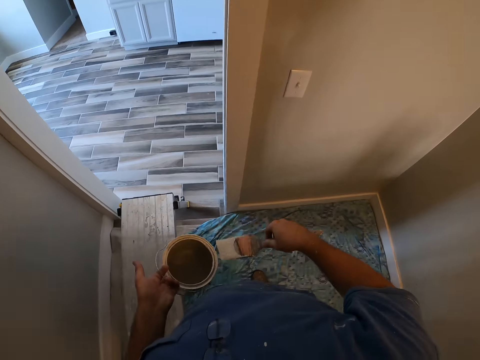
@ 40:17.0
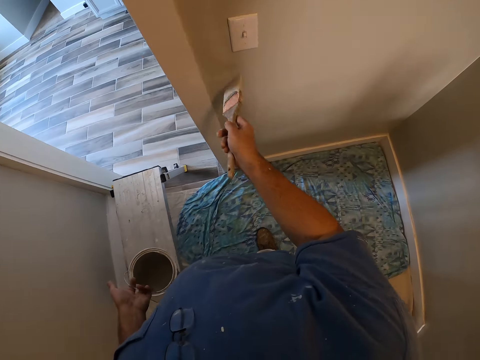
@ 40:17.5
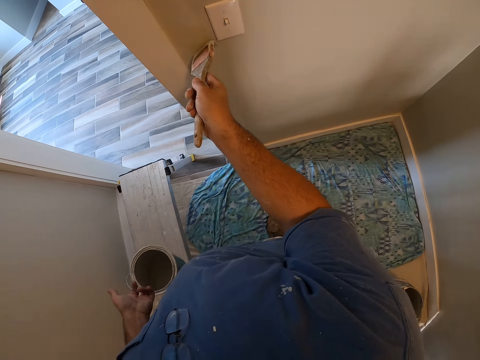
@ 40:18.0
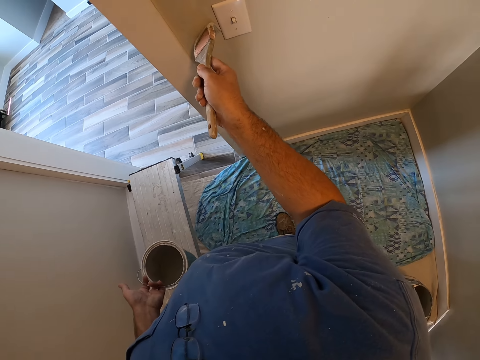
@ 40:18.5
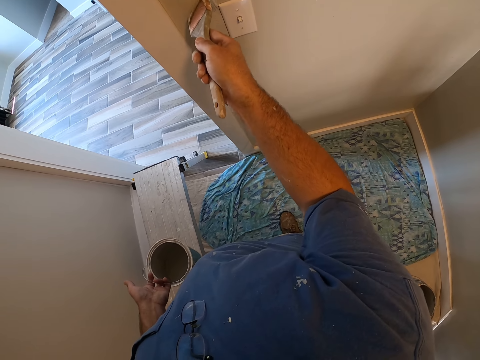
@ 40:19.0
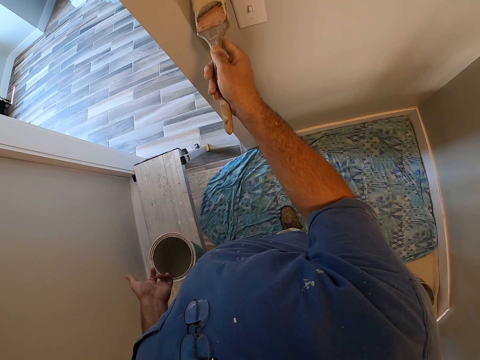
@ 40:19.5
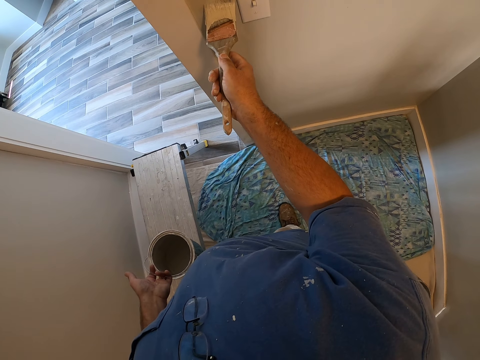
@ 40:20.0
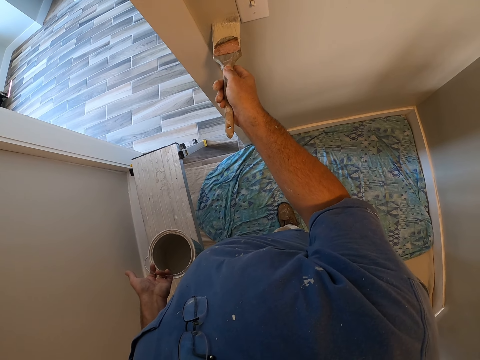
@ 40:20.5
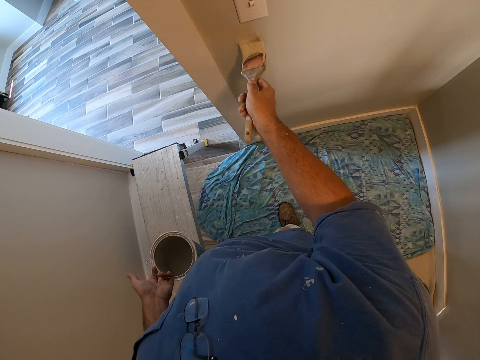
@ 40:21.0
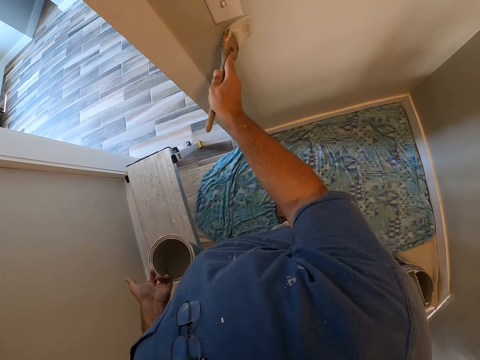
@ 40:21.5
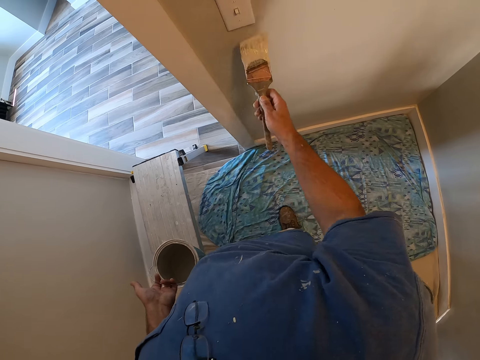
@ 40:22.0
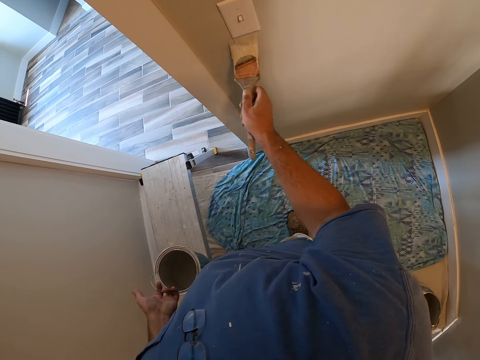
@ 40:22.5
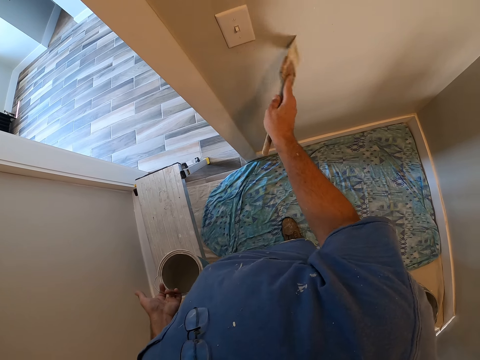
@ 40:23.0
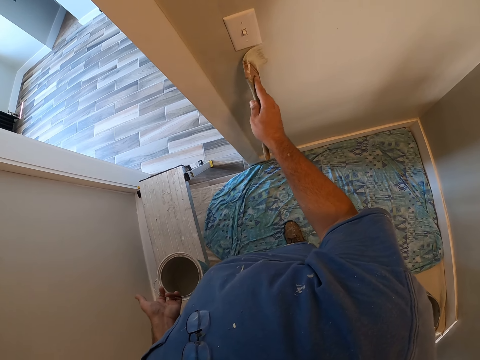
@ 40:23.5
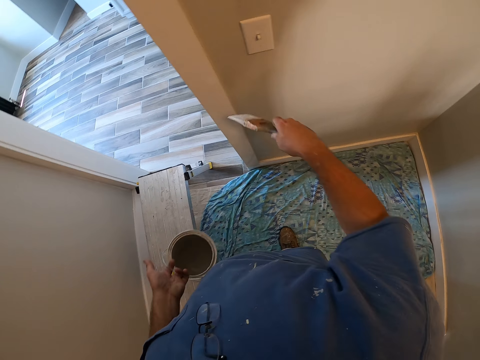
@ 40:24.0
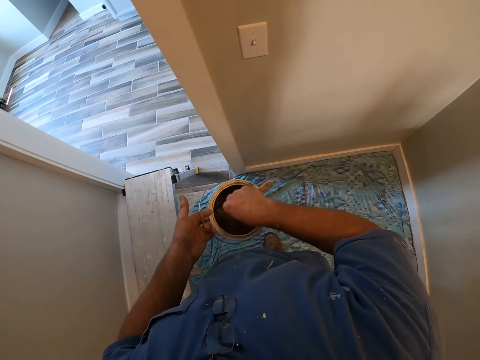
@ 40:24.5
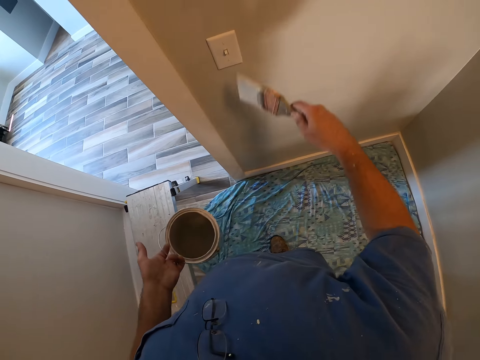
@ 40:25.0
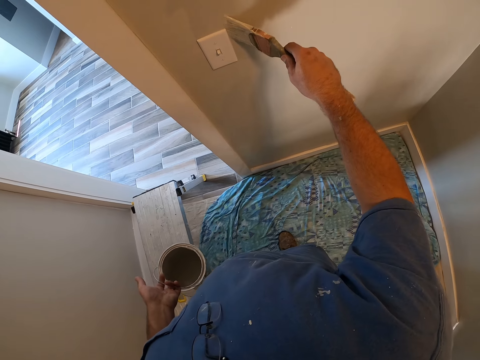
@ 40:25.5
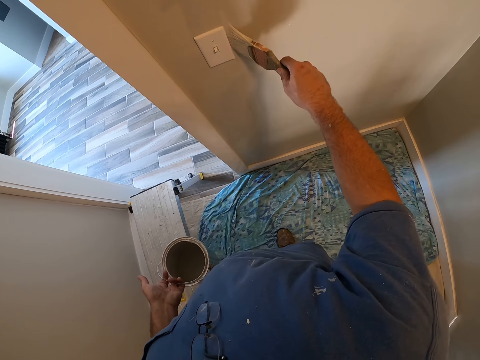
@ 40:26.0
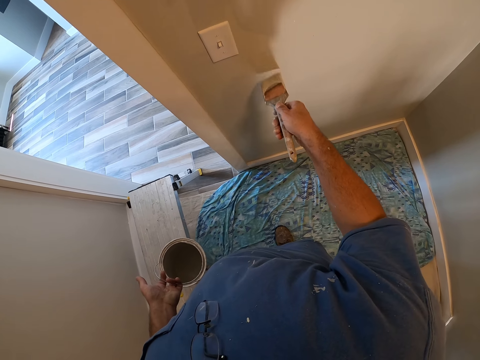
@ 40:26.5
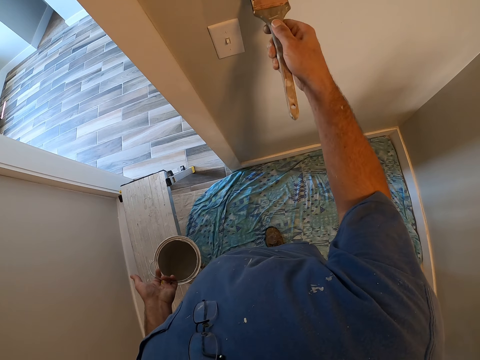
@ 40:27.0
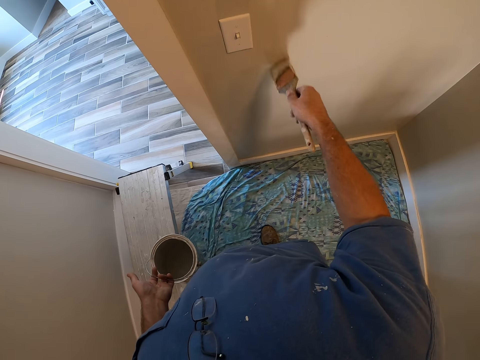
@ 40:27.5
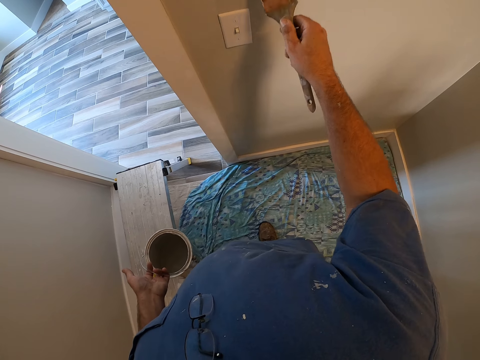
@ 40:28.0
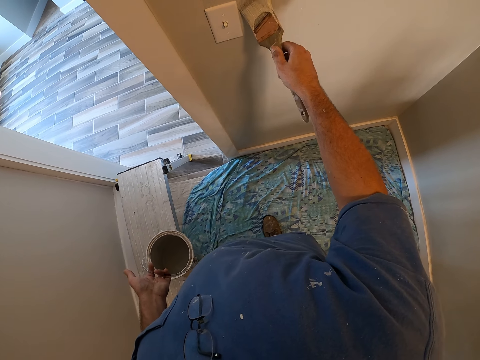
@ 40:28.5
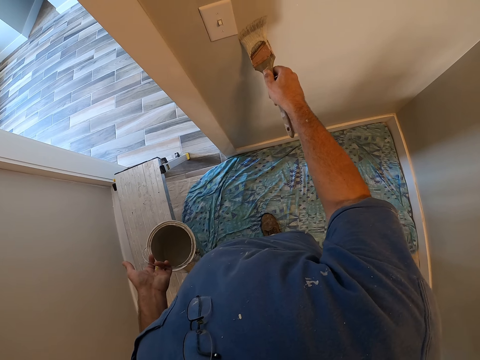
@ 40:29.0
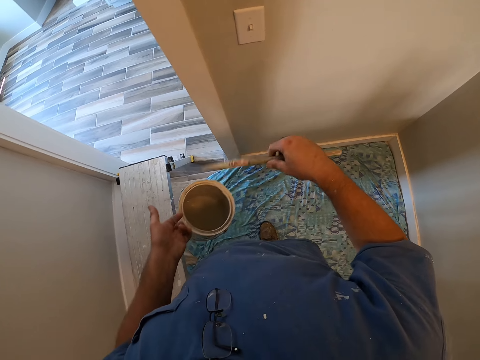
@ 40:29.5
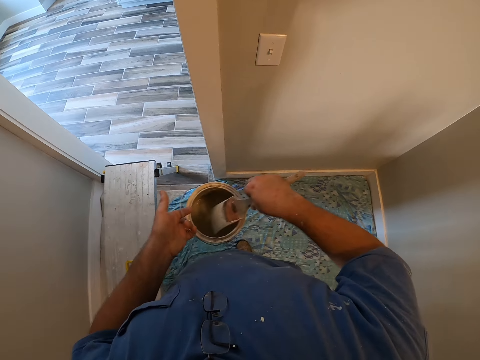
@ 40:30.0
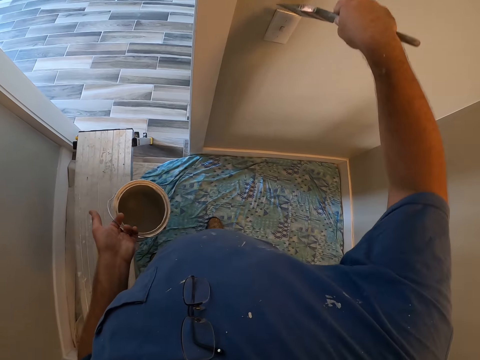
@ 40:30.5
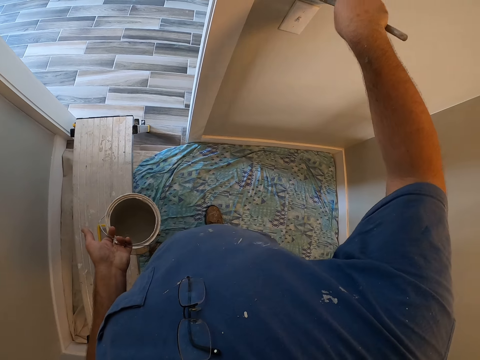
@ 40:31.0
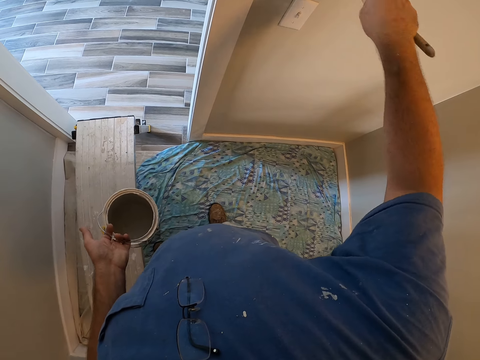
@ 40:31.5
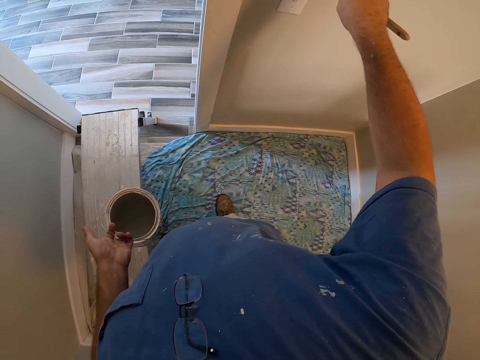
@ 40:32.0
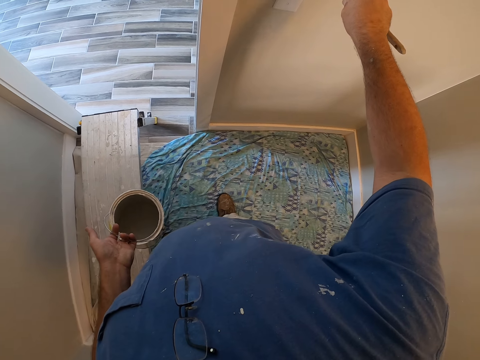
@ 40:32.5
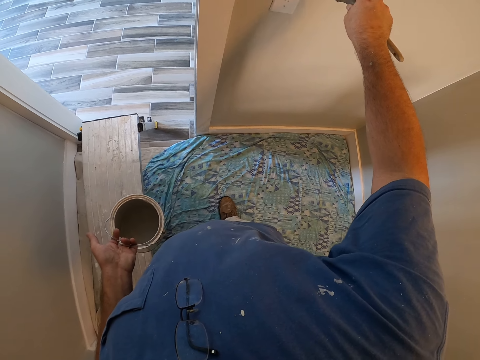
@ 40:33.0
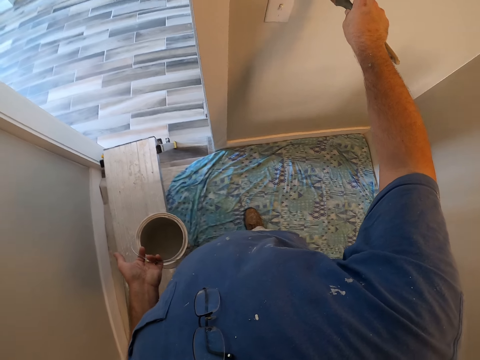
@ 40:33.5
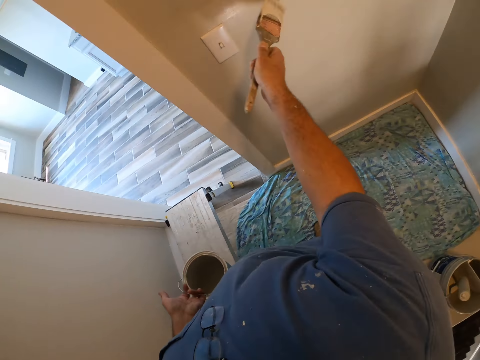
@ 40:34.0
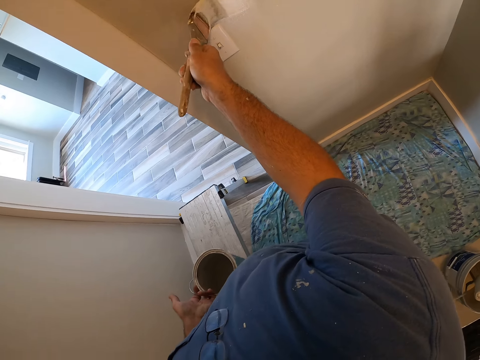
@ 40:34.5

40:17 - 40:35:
The camera wearer gets more paint from the container. They paint the wall with the paint brush. They get more paint from the container. They paint the wall with the paint brush. They get more paint from the container. They paint the wall with the paint brush.

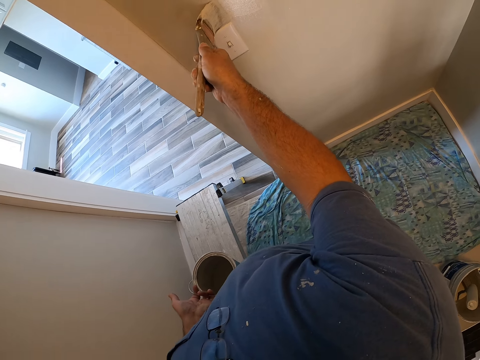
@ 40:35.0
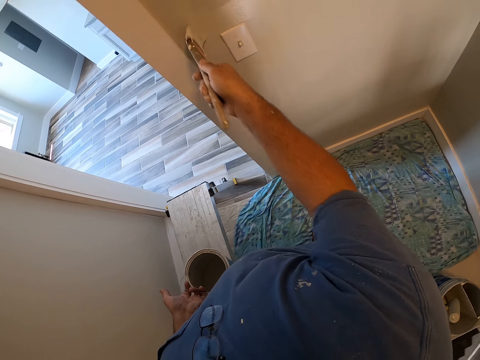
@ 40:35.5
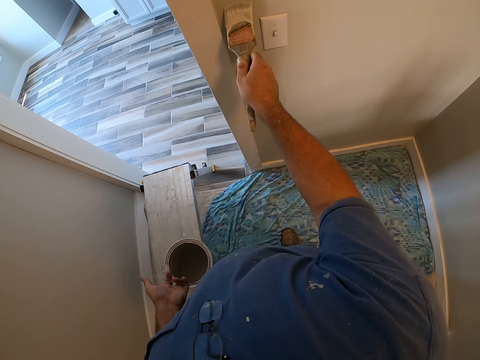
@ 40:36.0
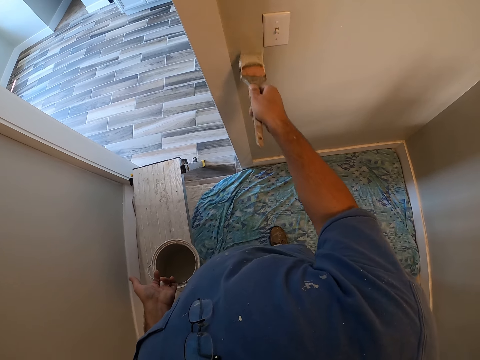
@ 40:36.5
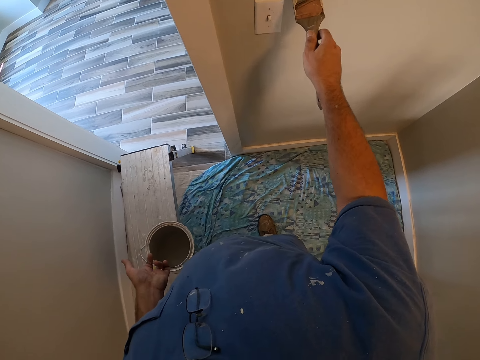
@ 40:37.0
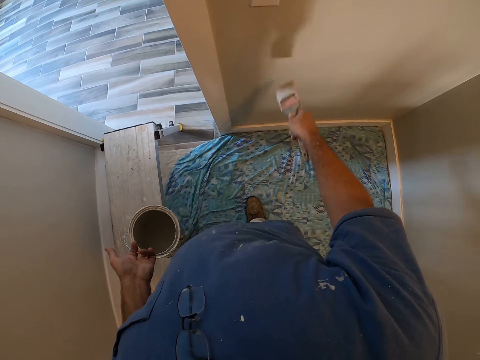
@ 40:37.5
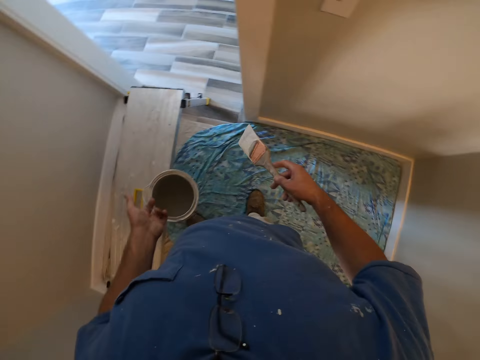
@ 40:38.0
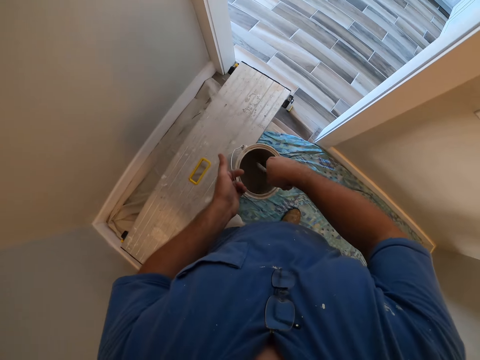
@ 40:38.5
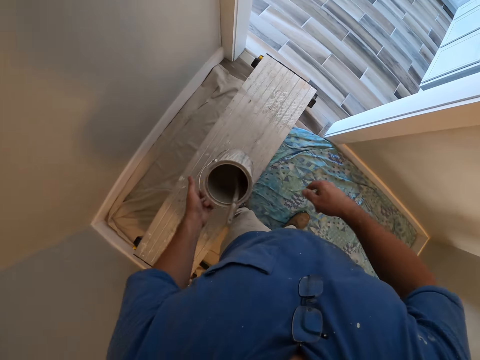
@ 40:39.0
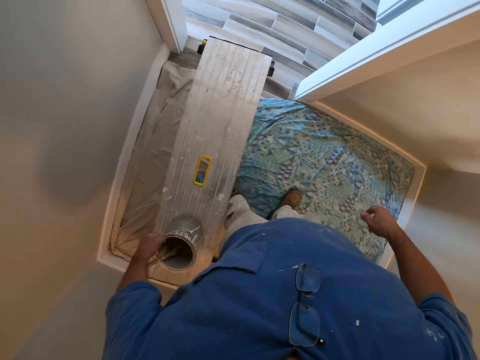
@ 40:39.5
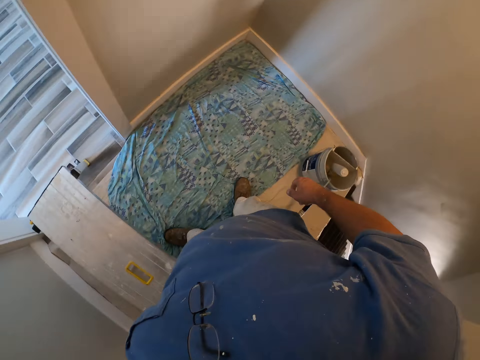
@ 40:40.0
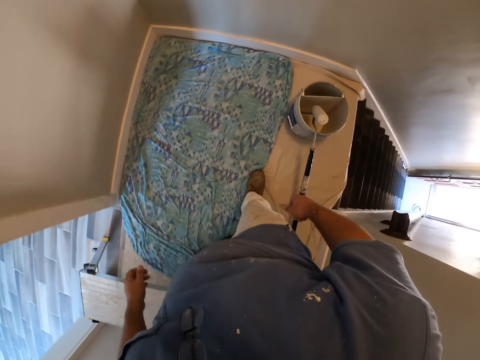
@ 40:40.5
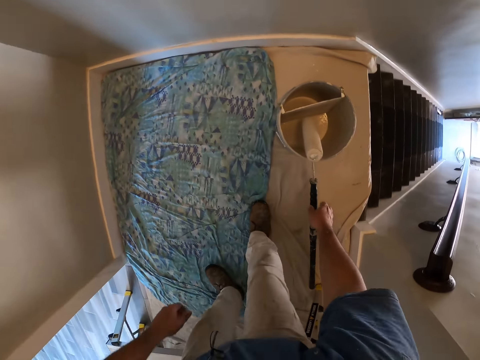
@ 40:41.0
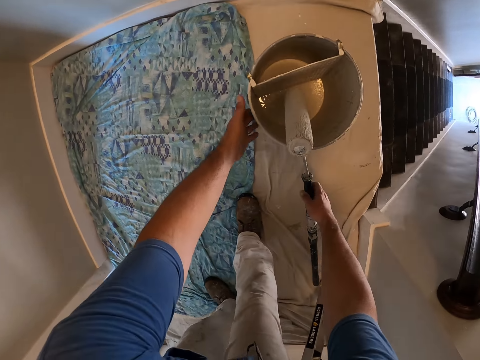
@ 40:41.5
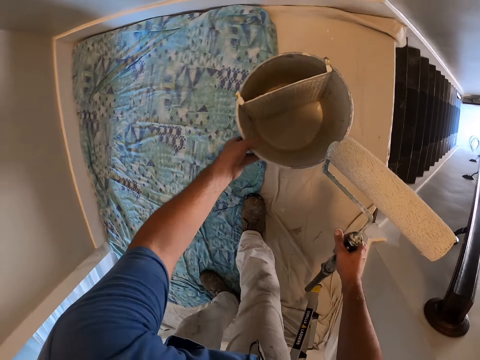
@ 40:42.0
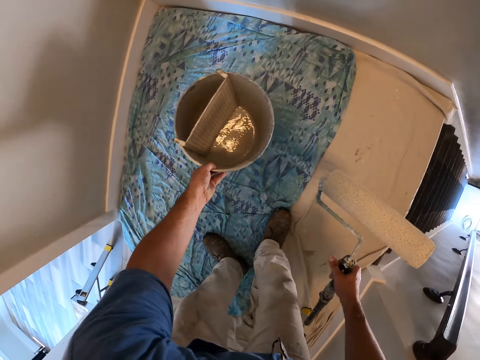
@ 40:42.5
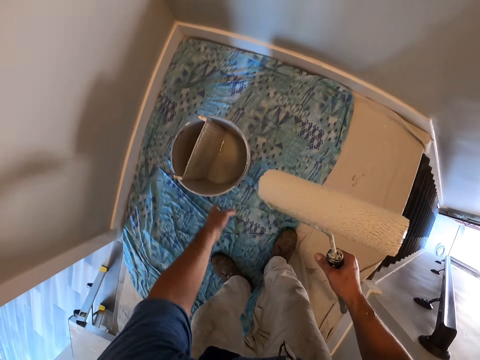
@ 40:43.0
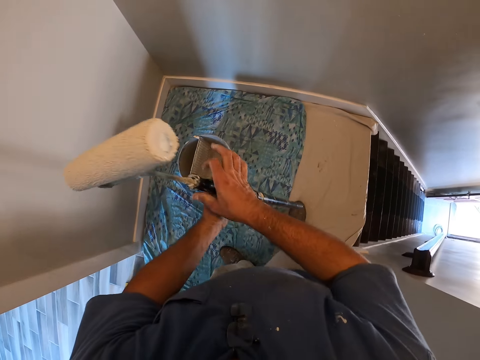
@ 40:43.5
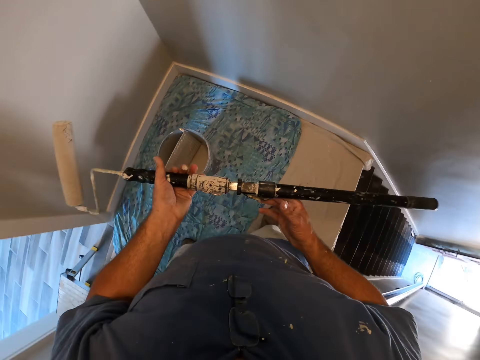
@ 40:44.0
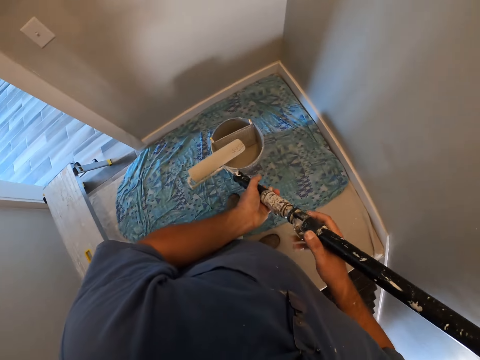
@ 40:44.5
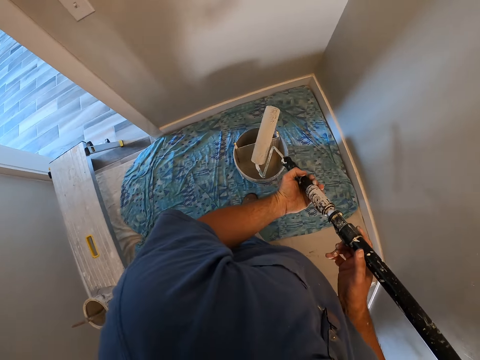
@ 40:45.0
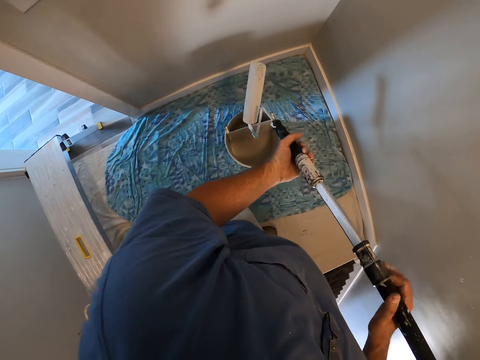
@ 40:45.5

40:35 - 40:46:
The camera wearer puts the brush back into the container. They drop the paint container back on the bench. They pick up the paint roller. They carry the paint container from the floor. They pick up the bucket and place the bucket on the floor.
